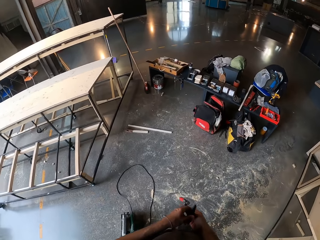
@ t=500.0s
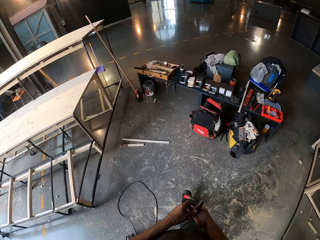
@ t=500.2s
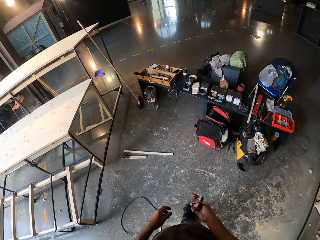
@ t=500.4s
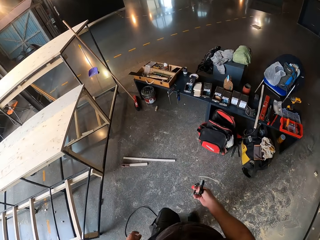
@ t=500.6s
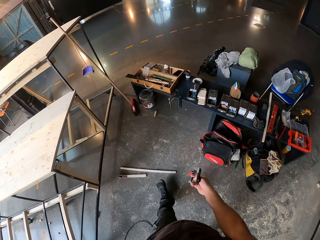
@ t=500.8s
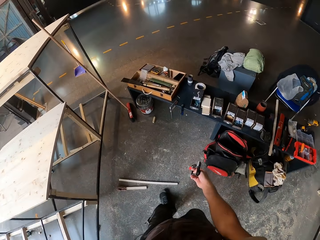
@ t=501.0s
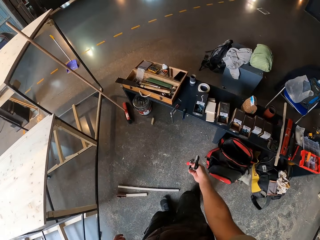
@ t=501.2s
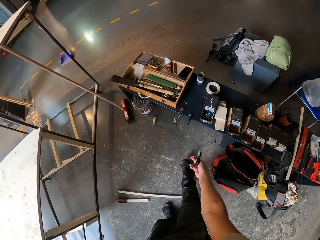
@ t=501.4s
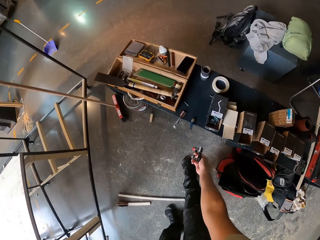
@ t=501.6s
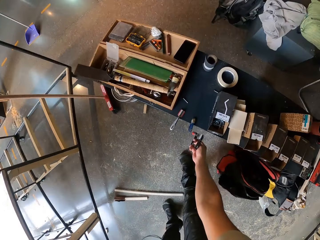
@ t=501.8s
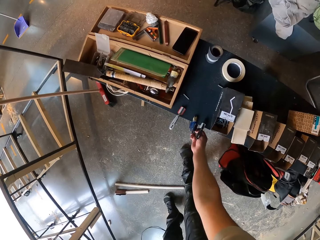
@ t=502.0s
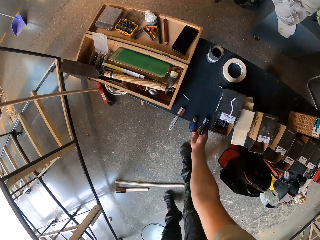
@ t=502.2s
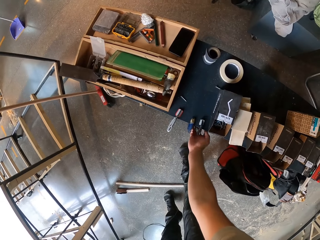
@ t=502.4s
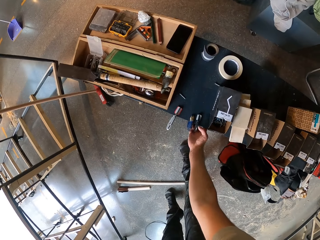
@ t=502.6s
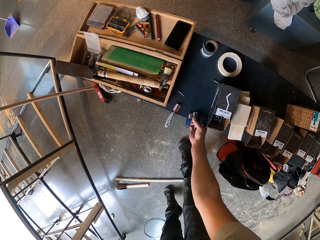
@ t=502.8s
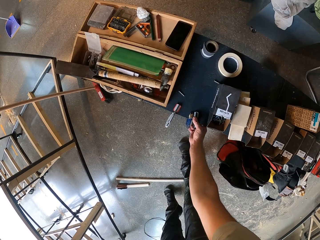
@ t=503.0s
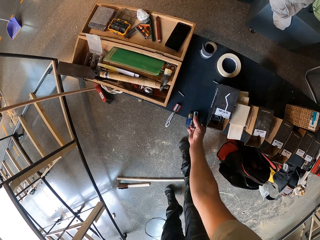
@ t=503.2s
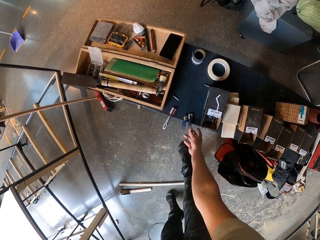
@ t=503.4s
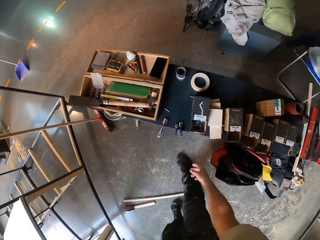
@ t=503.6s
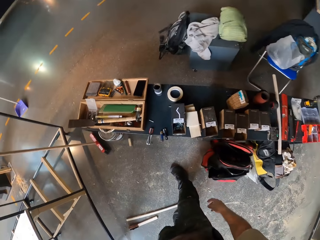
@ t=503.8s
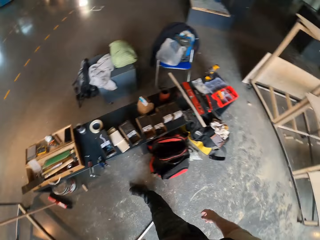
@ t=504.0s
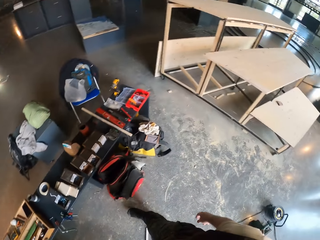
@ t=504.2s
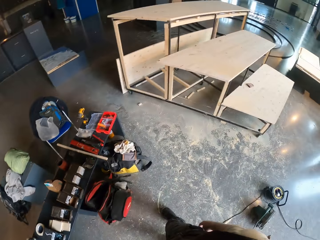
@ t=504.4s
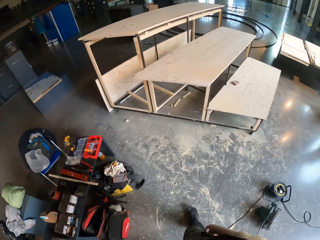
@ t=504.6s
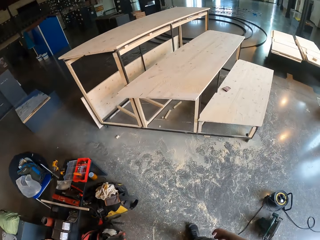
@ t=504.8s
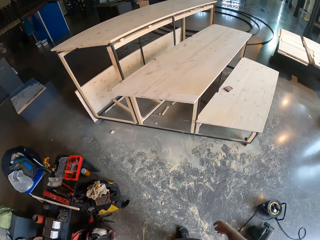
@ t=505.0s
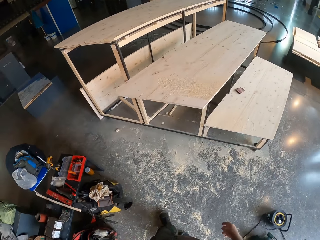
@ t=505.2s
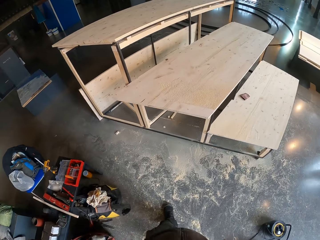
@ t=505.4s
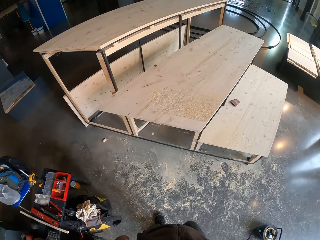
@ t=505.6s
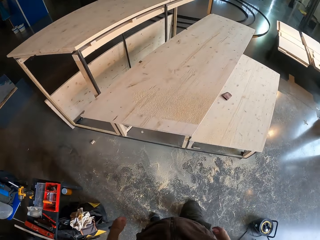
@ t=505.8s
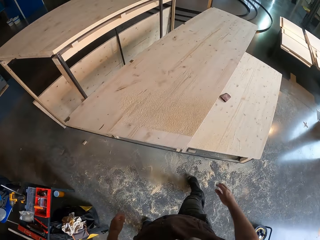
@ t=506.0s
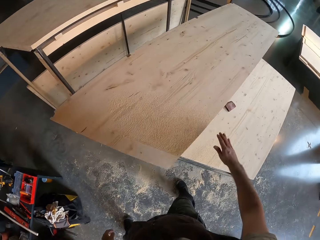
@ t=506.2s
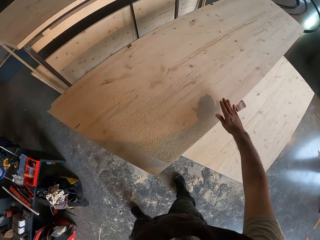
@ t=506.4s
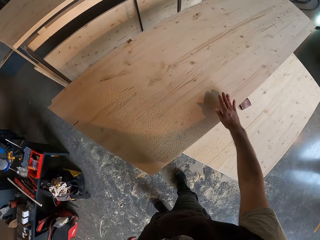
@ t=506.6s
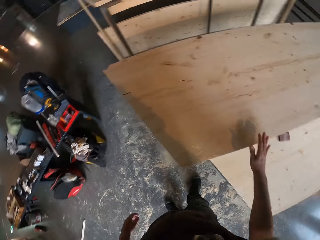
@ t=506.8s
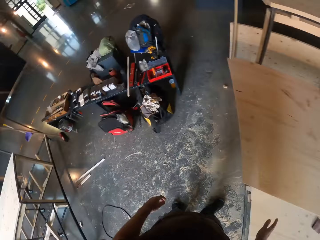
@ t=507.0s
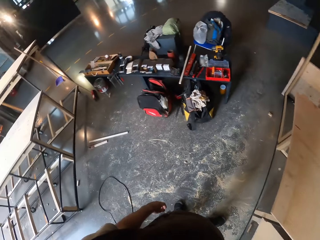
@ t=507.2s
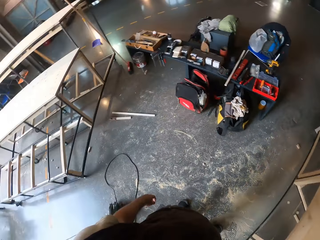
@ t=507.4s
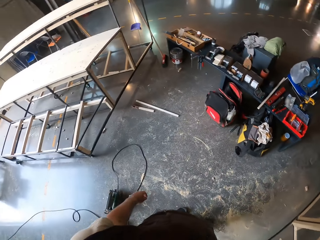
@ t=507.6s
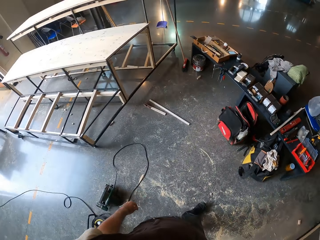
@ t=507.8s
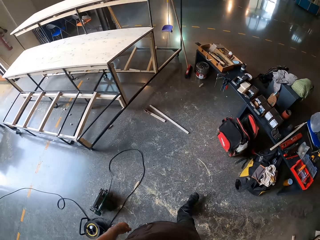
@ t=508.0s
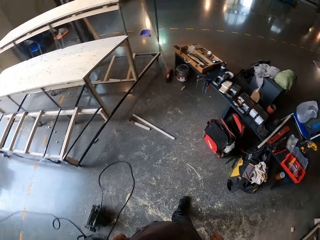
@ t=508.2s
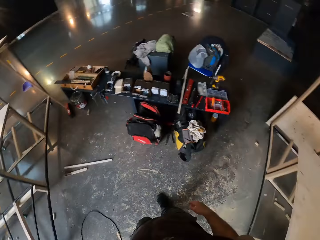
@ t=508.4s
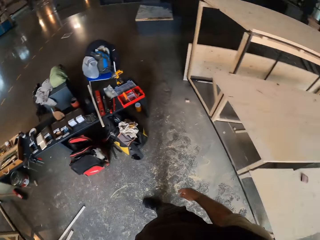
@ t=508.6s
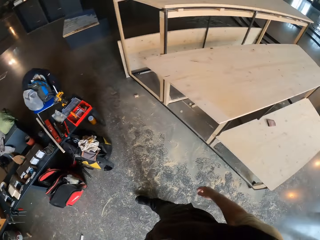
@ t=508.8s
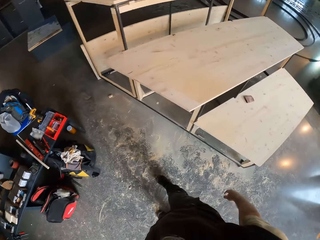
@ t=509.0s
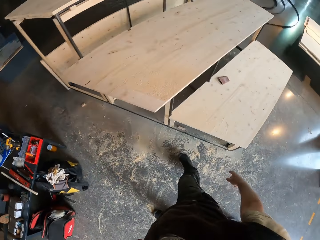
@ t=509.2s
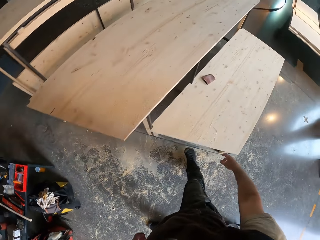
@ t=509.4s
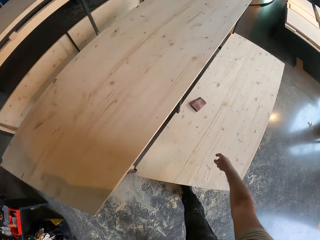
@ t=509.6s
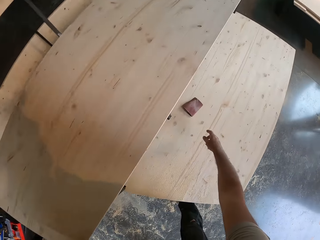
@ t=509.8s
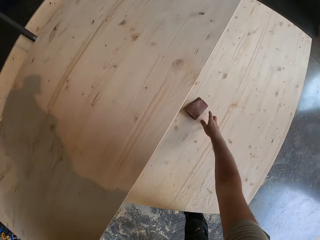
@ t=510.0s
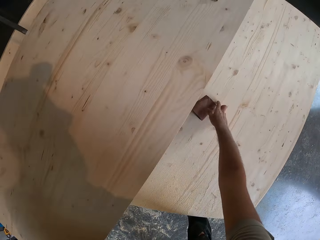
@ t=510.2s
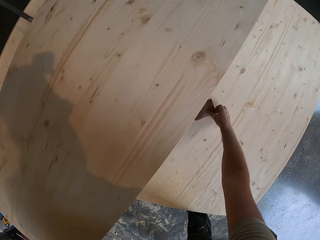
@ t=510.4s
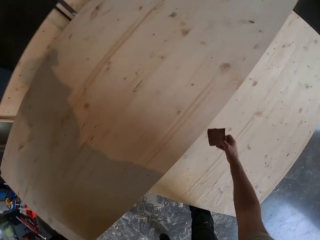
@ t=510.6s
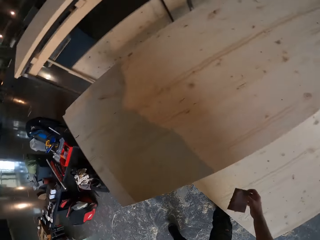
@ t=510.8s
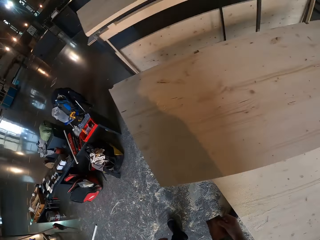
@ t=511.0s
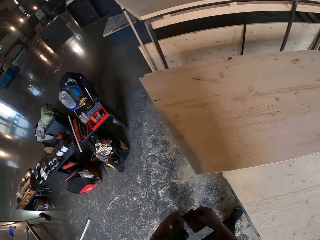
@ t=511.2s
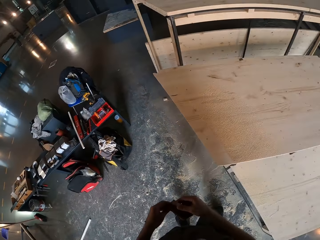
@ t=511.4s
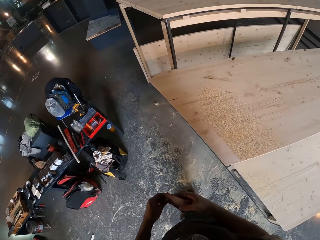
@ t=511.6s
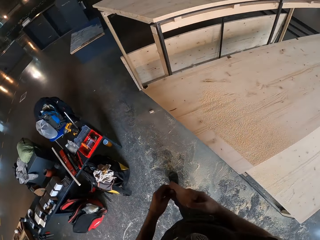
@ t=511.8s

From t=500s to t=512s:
The camera wearer clips the red clamp on the bench with his right hand. He puts down a wrench on a table. He walks around a garage. He touches the plank of wood with his right hand. He looks around the garage. He walks around the garage. He picks up a sandpaper from the plank of wood with his right hand.

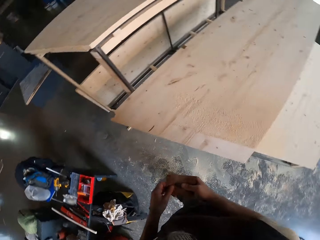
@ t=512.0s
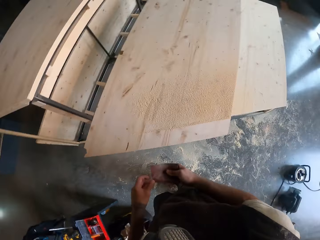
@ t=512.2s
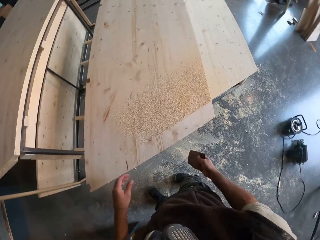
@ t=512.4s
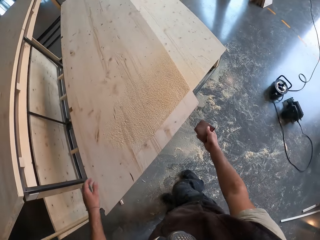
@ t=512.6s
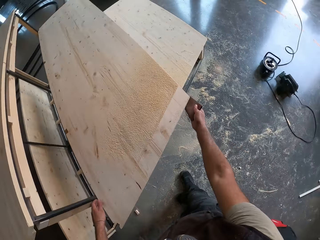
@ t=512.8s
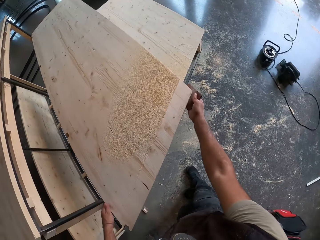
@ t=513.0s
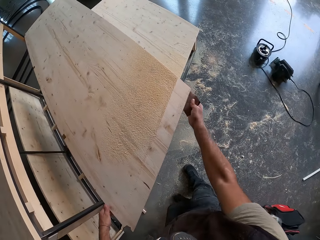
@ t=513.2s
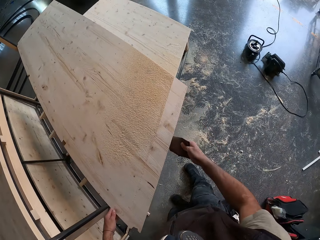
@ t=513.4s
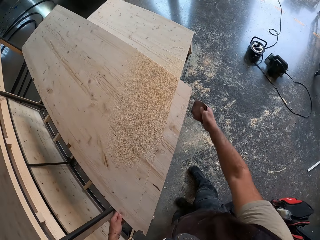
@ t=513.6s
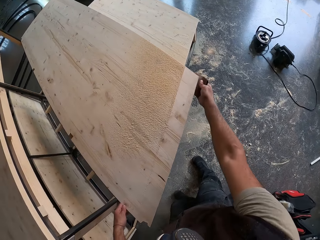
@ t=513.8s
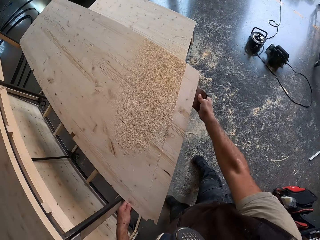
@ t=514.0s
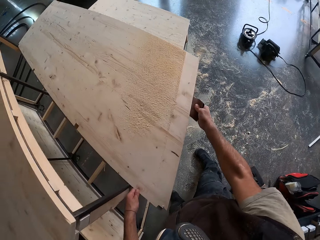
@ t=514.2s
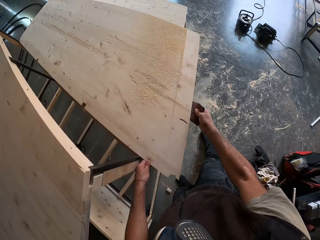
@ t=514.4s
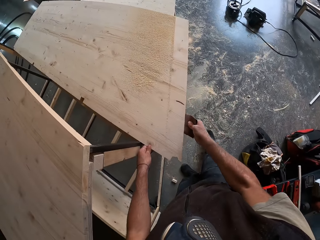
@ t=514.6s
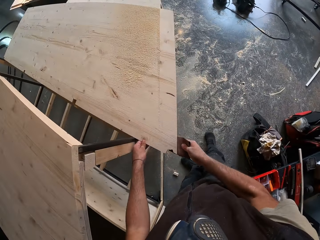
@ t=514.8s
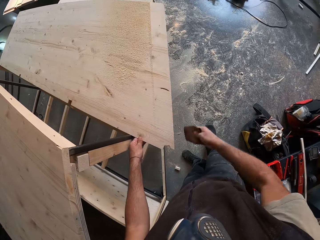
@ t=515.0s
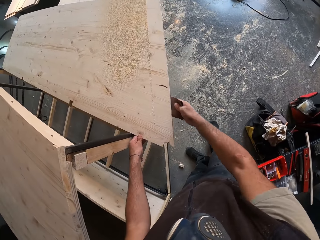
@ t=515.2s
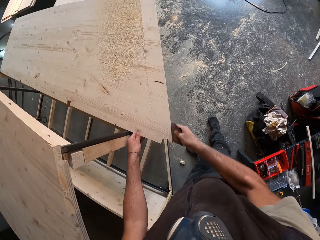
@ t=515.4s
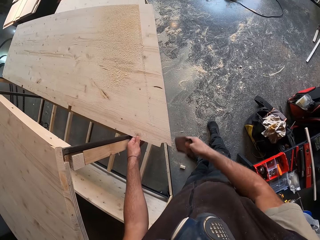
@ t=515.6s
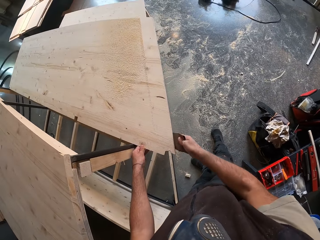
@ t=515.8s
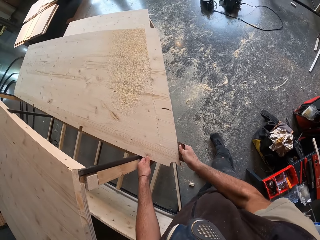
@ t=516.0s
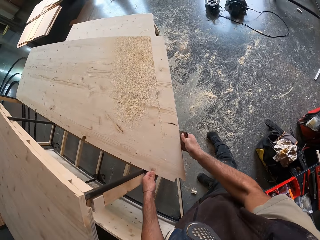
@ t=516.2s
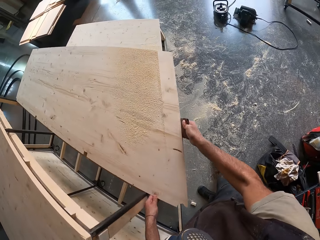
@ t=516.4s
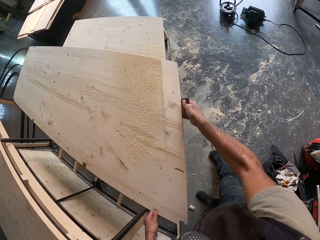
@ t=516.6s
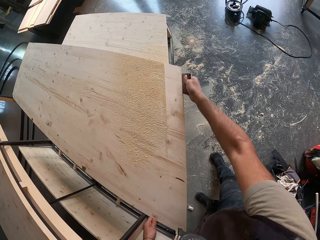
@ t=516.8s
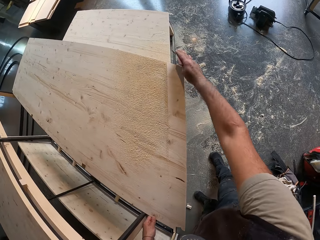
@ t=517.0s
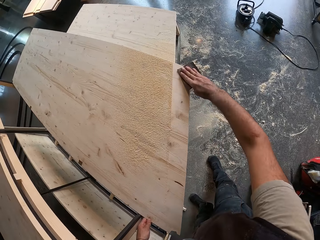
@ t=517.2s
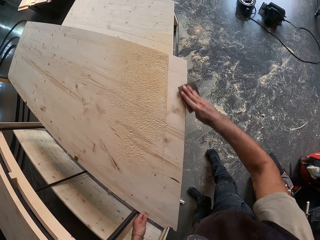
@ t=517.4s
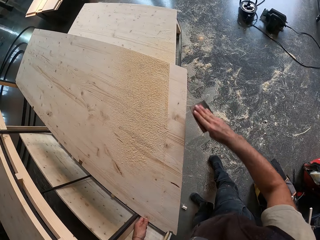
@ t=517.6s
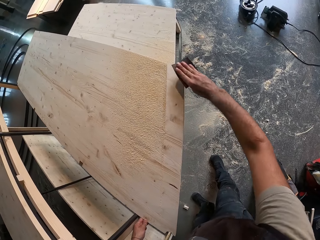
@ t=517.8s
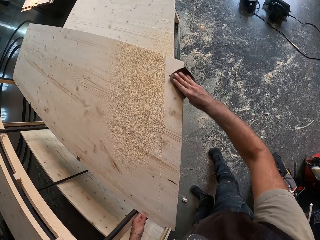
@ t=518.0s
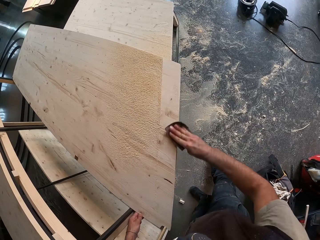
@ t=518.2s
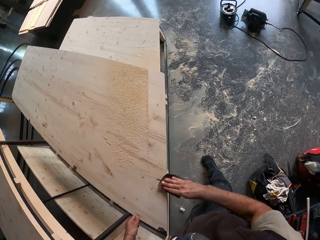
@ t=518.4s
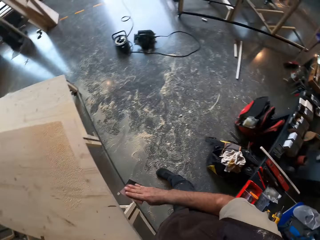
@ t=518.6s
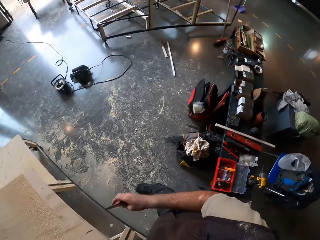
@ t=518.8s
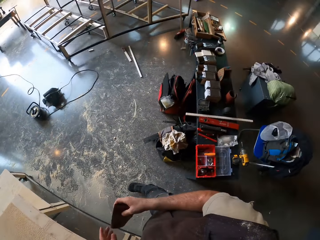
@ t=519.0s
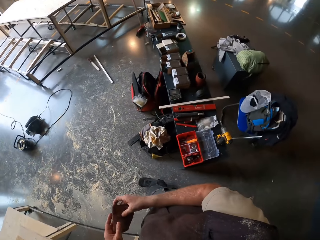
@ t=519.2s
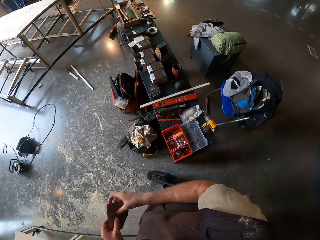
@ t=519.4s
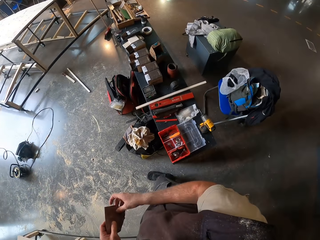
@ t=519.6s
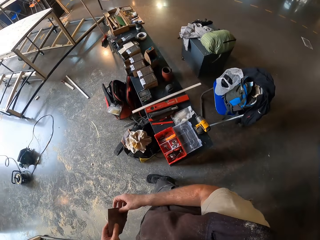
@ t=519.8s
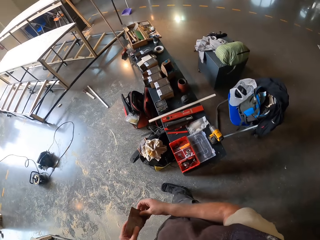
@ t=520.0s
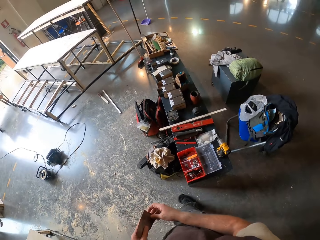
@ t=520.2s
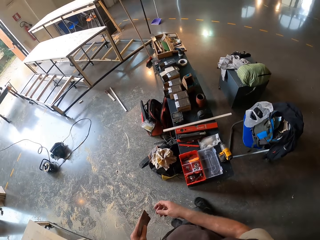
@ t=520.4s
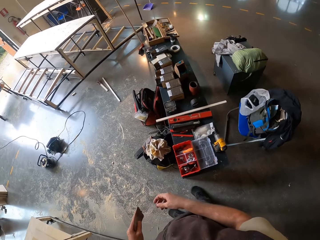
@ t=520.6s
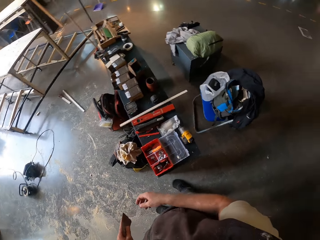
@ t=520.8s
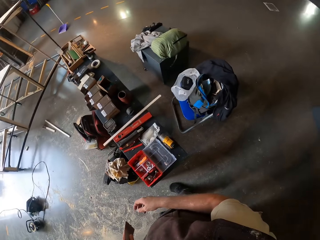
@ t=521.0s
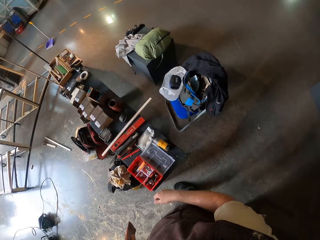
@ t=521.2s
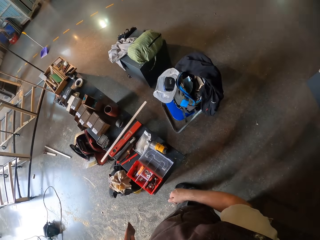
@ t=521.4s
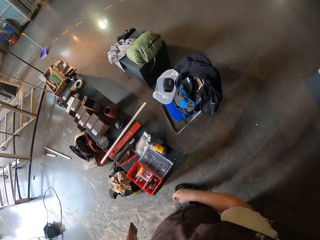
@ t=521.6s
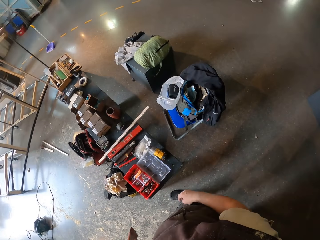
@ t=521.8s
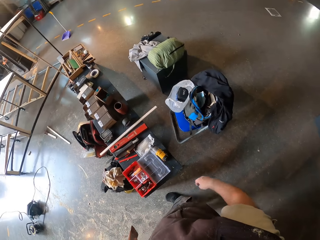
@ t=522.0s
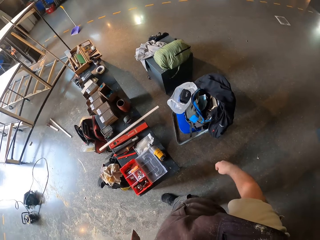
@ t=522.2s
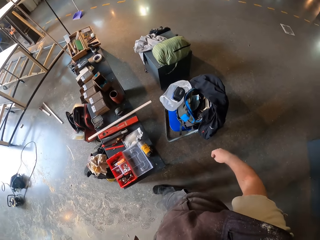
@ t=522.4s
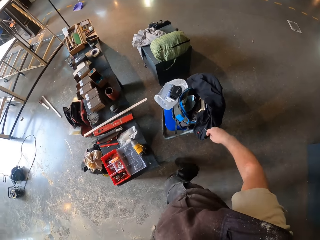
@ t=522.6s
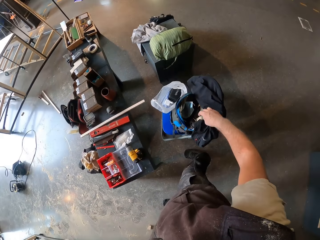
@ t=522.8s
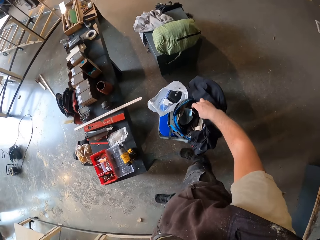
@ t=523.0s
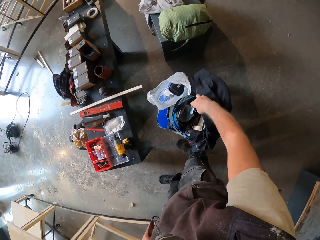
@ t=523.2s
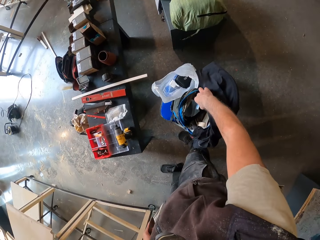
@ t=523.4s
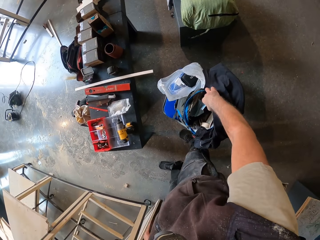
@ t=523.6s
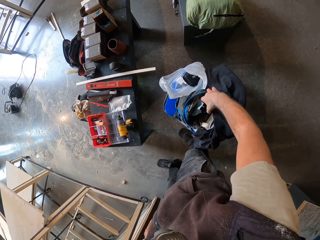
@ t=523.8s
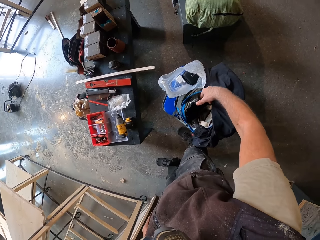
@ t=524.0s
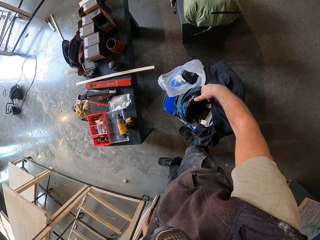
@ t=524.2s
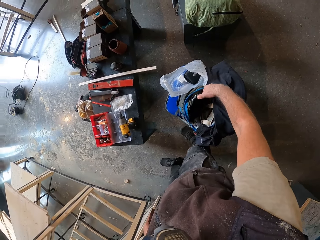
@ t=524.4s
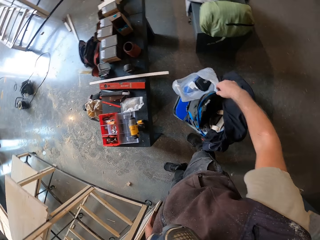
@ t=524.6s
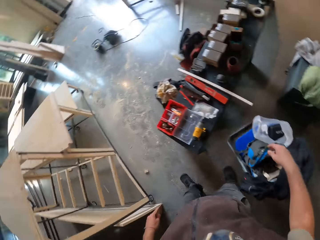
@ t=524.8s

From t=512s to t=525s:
The camera wearer walks around a garage. He holds the plank of wood with his left hand. He sands the plank of wood with the sandpaper in his right hand. He holds the sandpaper with his left hand. He looks around the garage. He walks around the garage. He puts his right hand in a bag. He sorts items in the bag.
